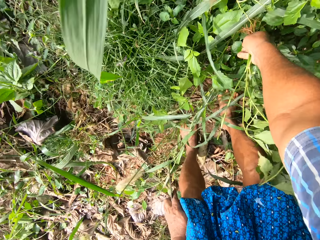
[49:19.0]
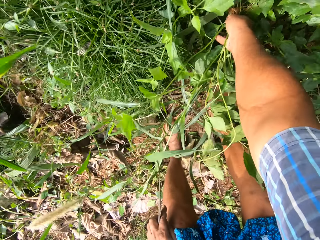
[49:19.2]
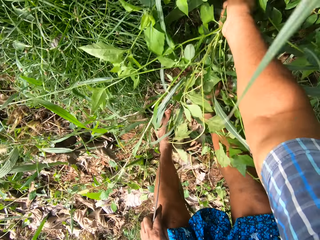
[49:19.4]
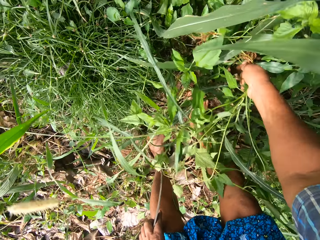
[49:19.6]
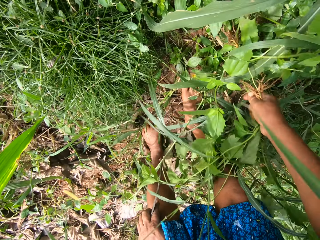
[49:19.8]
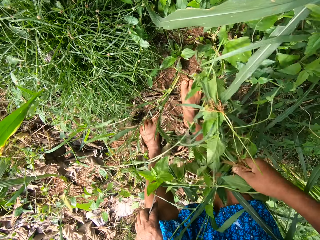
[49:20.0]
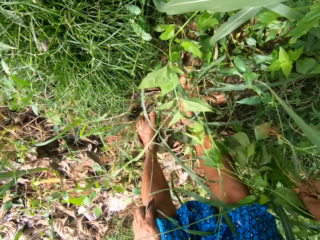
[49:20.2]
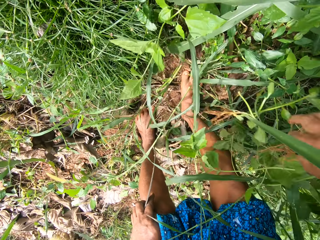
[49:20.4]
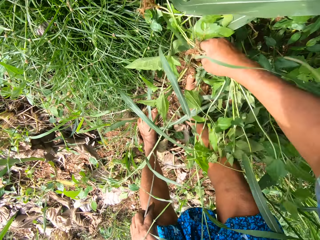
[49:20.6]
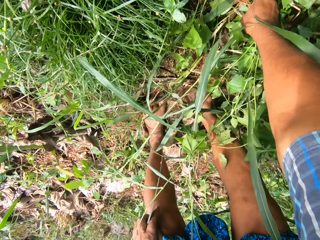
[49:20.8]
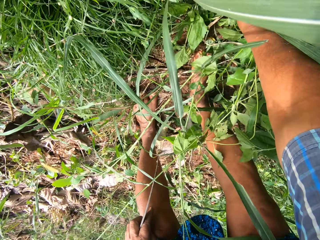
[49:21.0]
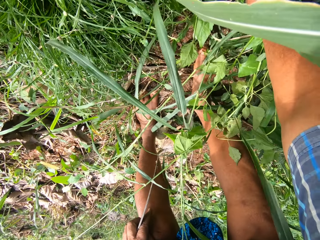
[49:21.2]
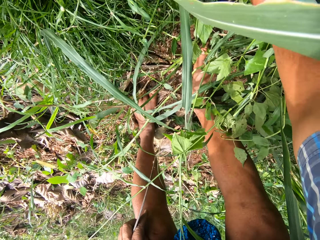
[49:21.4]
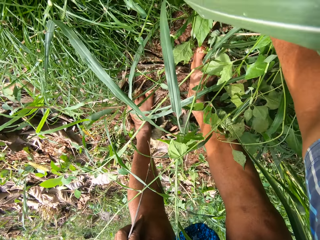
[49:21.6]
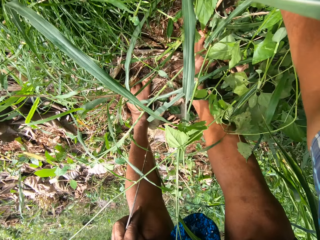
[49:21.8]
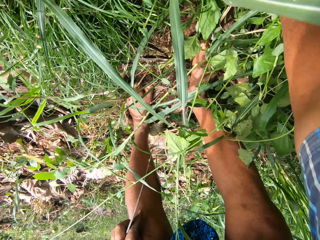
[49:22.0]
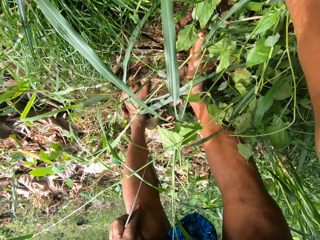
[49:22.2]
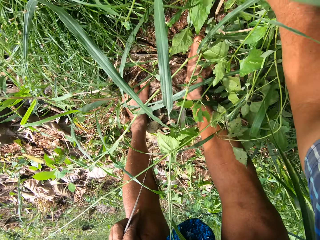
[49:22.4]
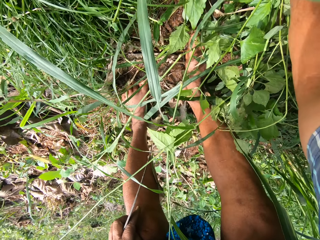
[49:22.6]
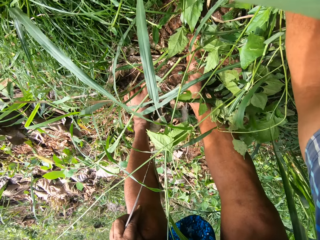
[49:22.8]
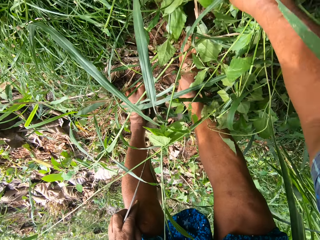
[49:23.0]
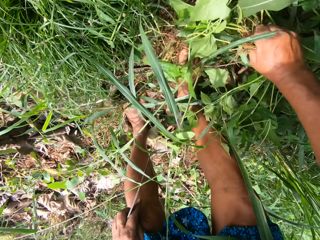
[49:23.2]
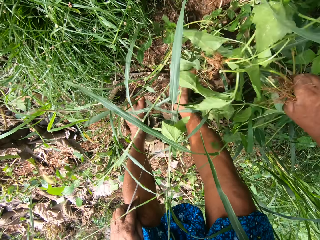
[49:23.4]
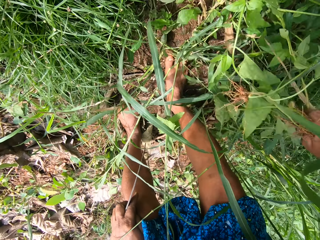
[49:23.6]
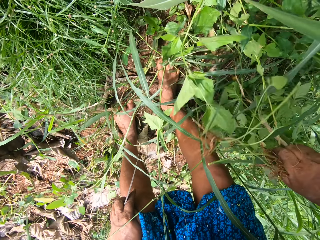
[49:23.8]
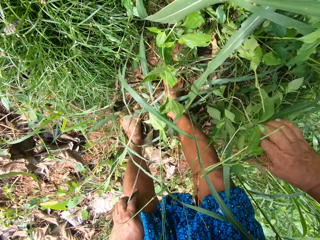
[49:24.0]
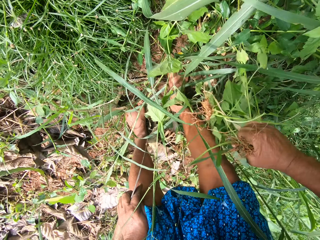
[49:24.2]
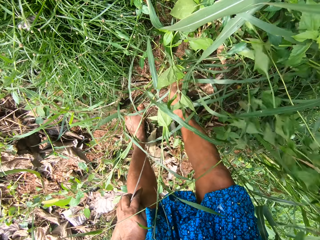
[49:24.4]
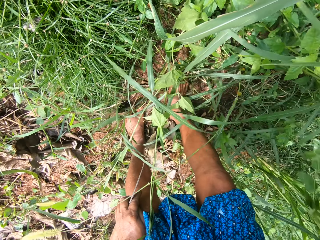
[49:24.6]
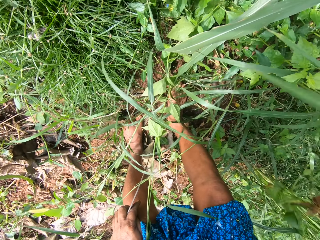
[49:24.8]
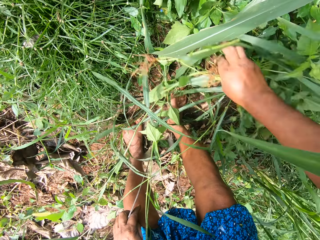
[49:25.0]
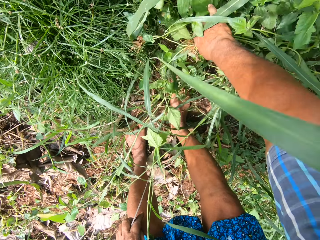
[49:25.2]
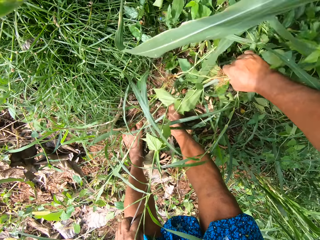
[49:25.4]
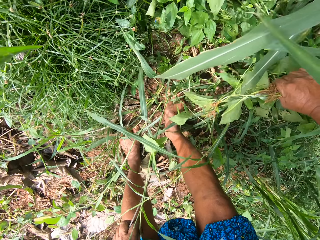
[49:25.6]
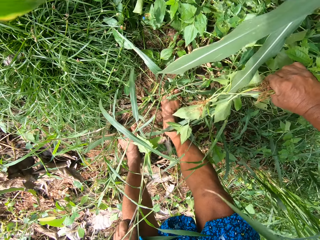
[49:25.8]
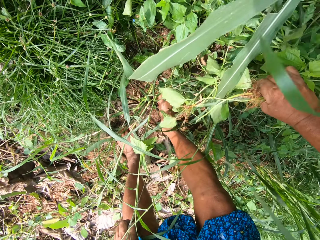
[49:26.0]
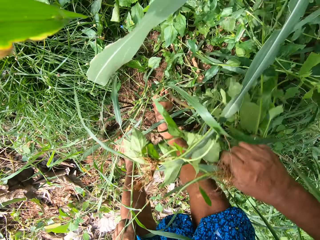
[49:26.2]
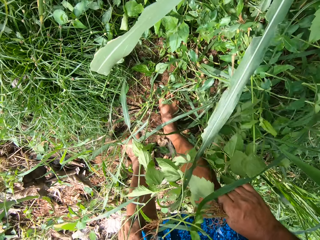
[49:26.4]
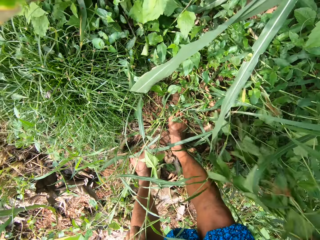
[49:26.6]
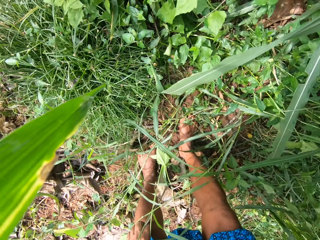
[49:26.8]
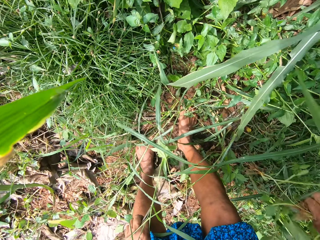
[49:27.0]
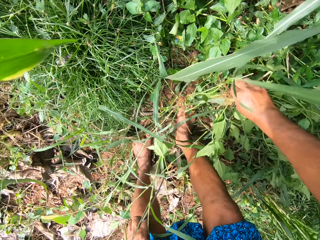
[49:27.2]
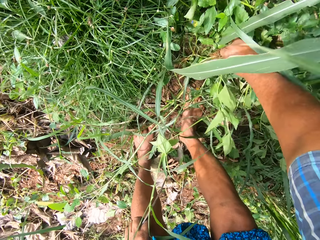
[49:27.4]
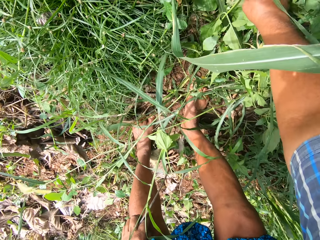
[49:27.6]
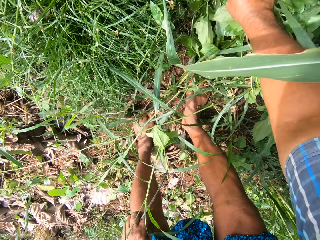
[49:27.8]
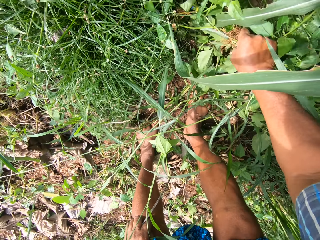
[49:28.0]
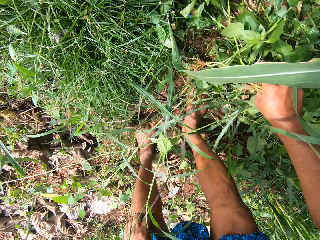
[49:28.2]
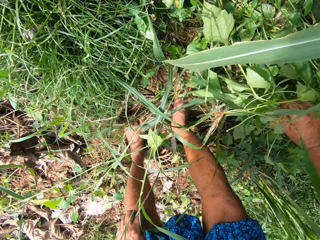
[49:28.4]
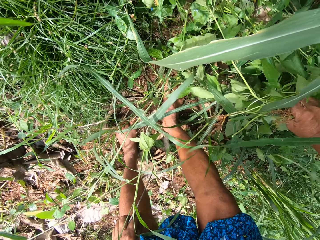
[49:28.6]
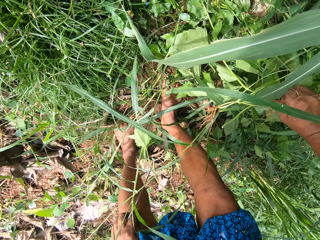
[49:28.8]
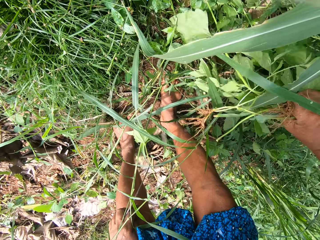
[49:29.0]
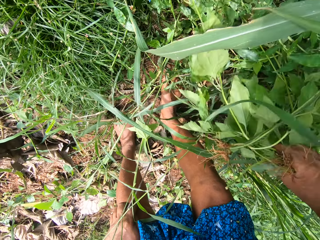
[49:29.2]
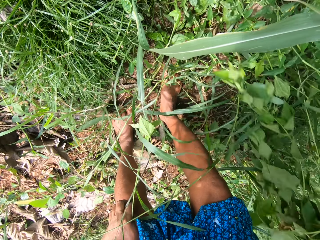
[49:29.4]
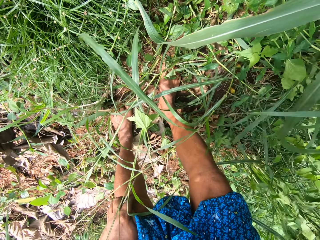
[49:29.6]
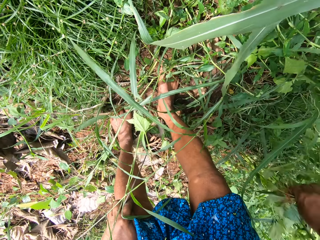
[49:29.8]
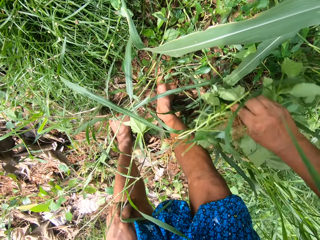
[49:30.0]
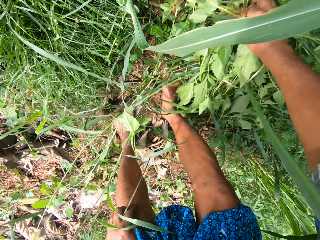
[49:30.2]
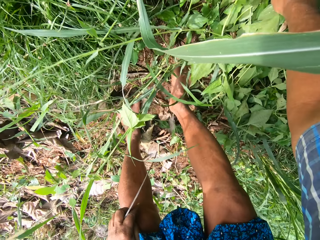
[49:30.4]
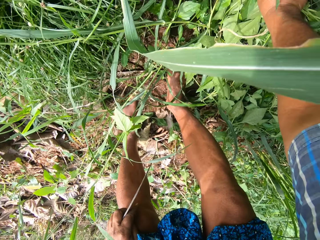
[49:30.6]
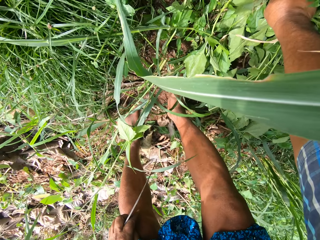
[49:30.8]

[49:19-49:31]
The camera wearer uproots plants with his hand.

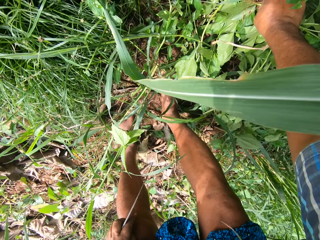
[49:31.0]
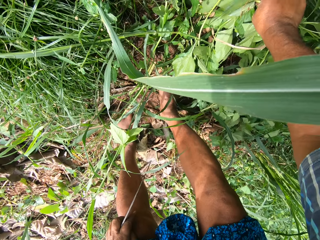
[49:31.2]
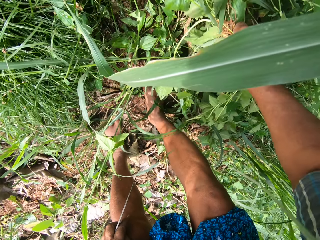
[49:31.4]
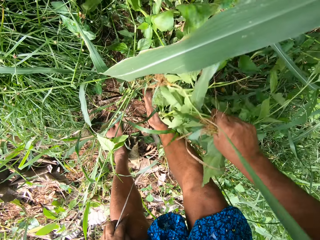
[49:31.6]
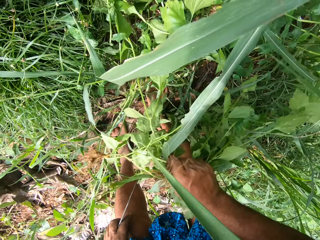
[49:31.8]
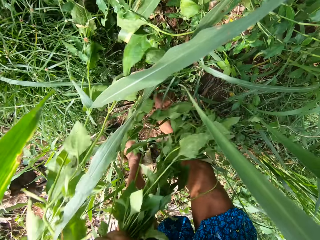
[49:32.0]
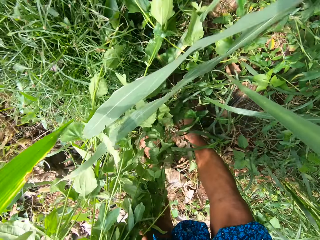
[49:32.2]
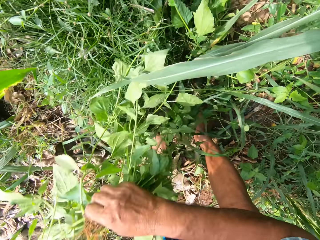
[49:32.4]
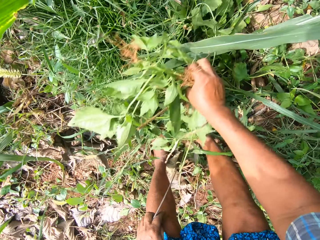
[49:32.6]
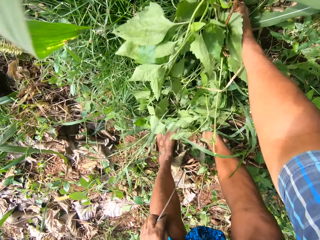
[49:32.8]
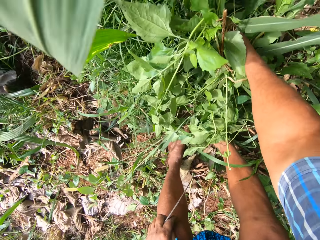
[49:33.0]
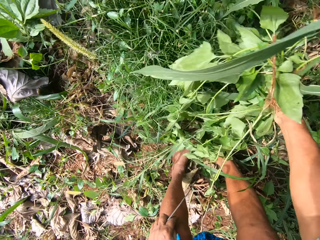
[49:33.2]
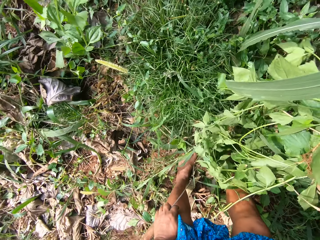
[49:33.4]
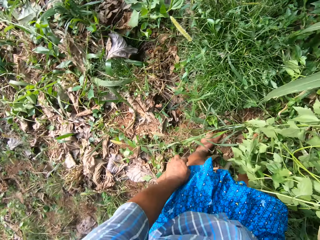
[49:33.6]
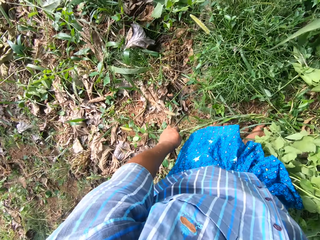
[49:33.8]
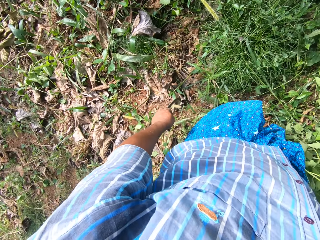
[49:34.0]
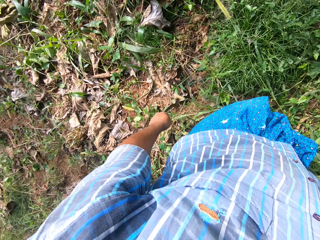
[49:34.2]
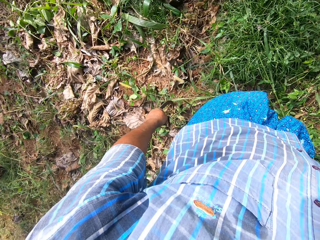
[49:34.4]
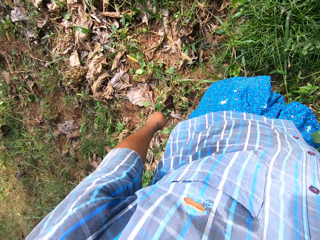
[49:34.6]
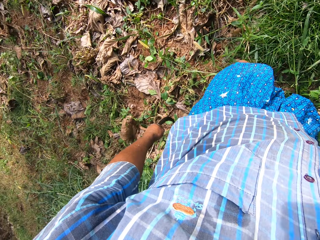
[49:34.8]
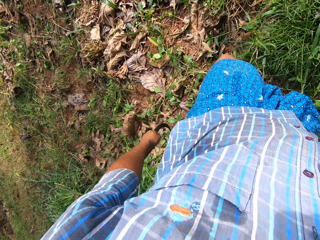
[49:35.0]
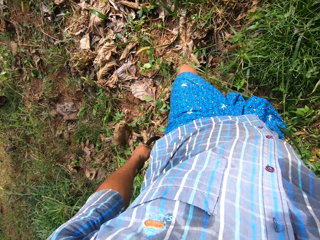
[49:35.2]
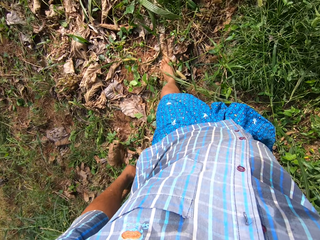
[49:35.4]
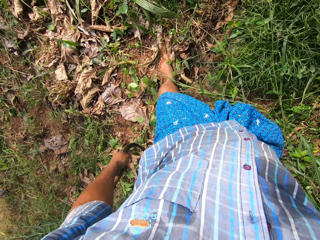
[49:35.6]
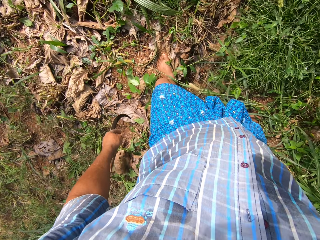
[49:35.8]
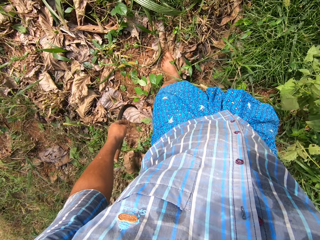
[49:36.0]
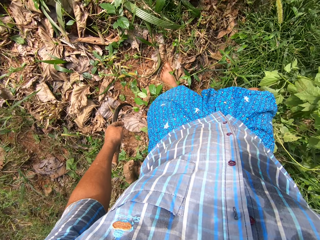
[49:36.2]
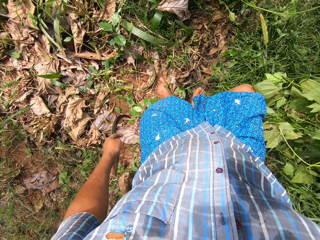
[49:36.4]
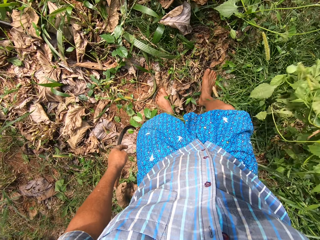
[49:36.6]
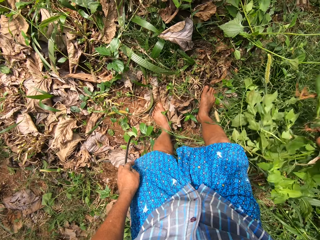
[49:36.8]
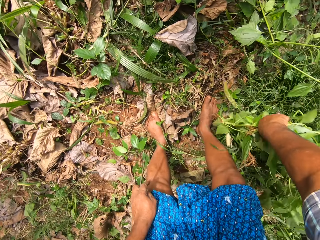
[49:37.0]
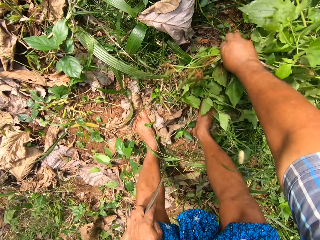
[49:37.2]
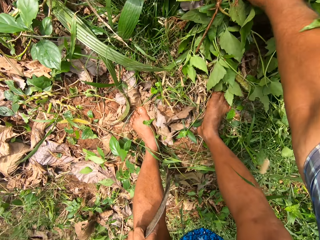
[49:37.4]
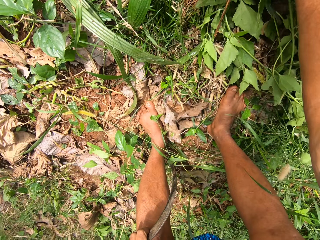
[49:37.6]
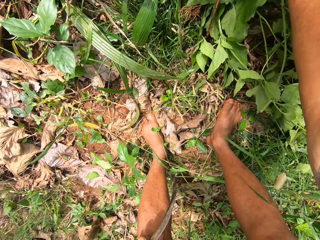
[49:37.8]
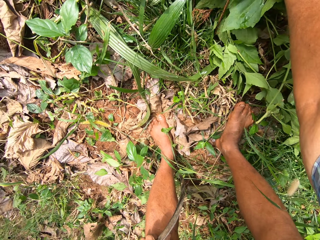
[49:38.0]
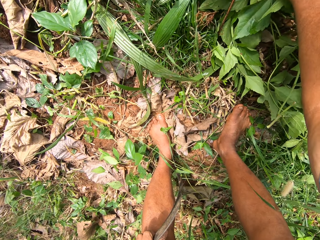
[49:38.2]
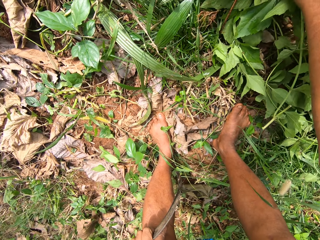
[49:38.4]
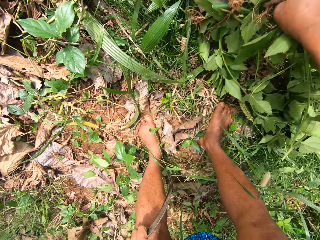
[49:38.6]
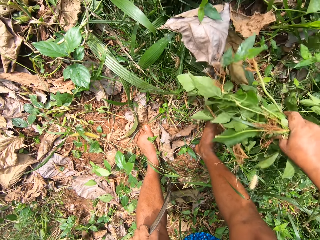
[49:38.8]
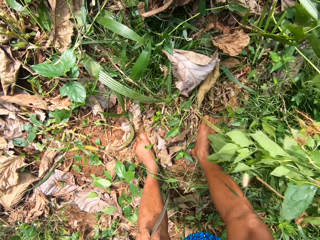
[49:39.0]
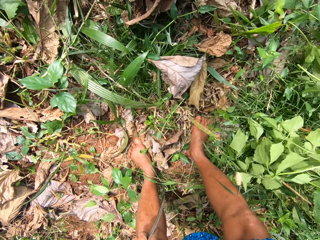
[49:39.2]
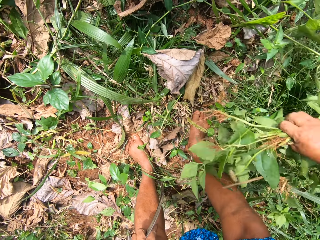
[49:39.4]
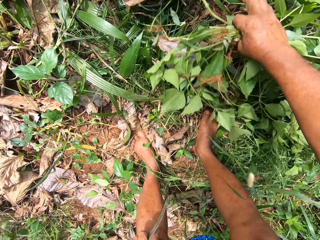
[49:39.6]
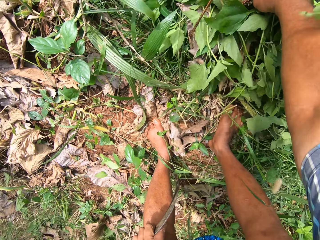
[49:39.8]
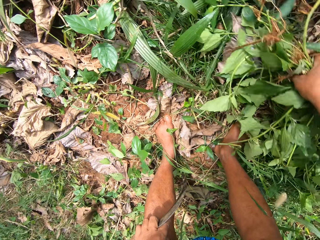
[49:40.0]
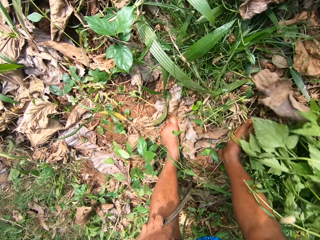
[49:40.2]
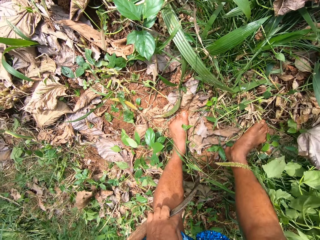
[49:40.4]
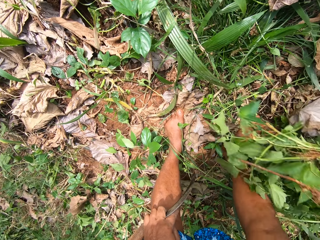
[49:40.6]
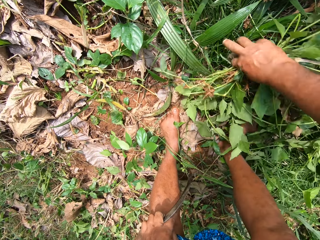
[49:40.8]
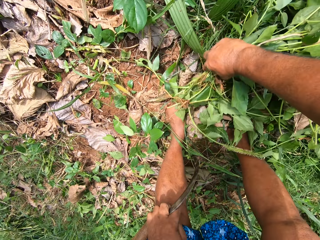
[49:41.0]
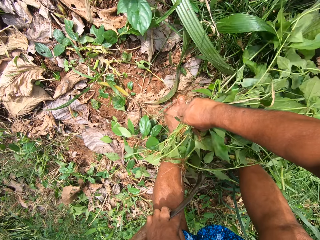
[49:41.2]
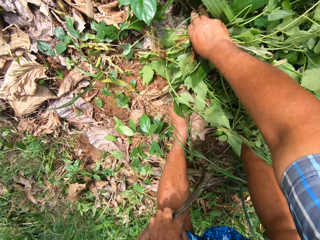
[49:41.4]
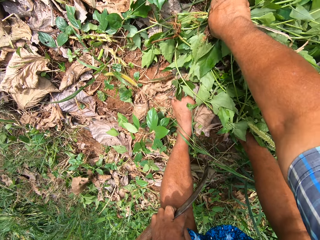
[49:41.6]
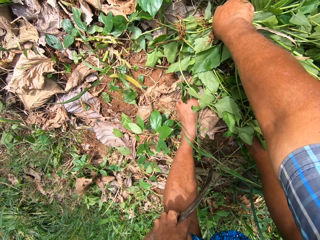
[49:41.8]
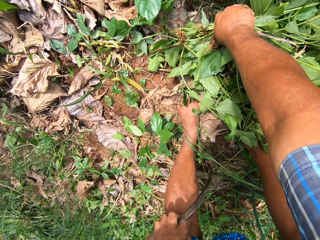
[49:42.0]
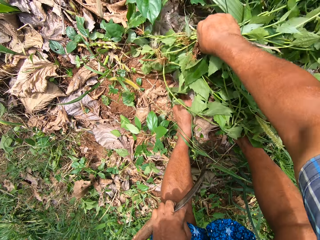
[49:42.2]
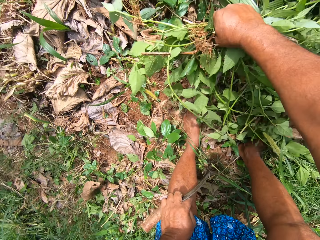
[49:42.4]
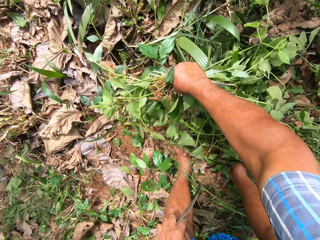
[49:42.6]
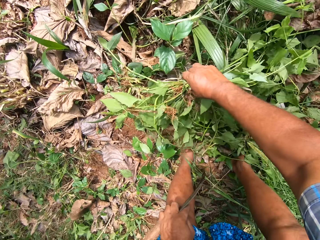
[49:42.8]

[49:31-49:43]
The camera wearer walks around in the farm. He uproots plants with his hand.
